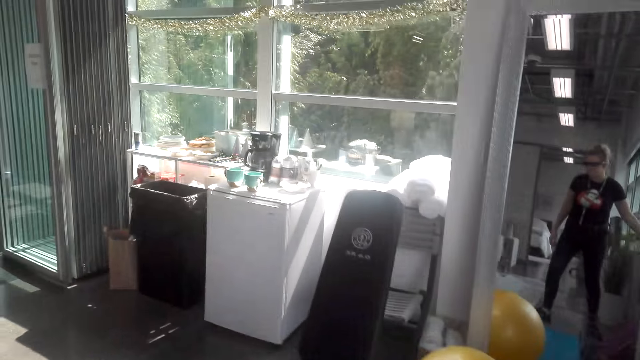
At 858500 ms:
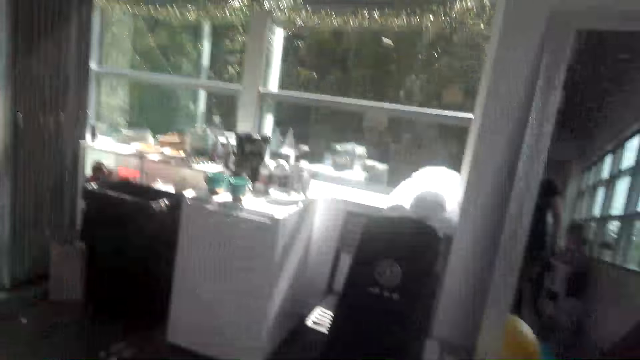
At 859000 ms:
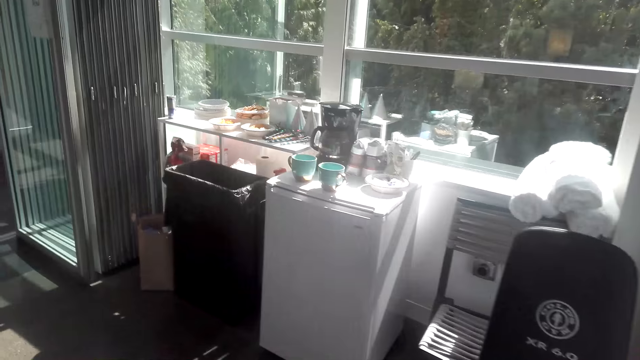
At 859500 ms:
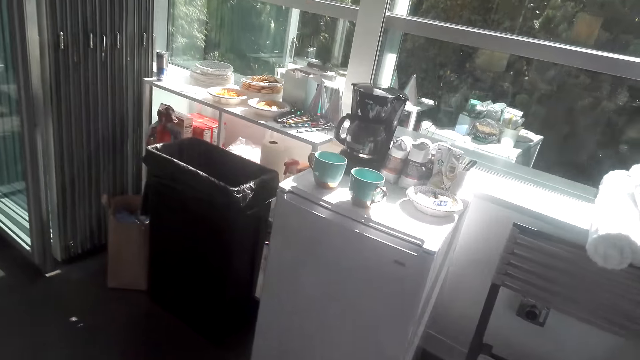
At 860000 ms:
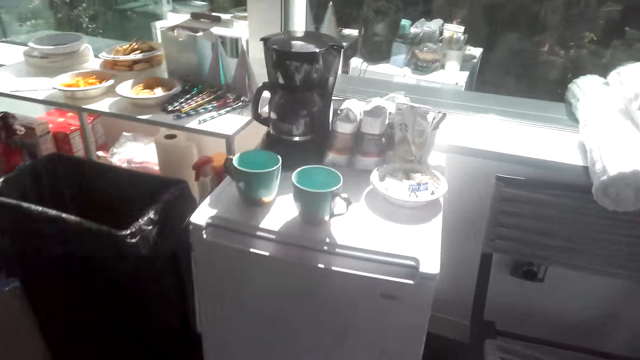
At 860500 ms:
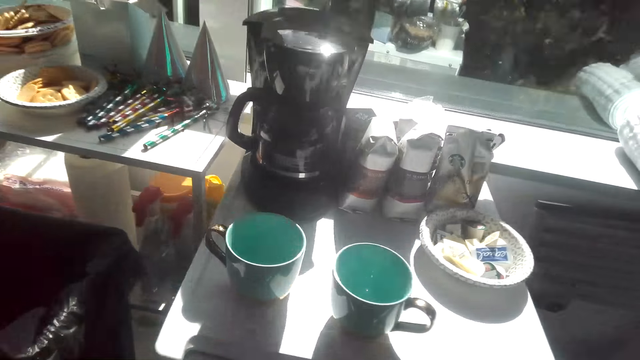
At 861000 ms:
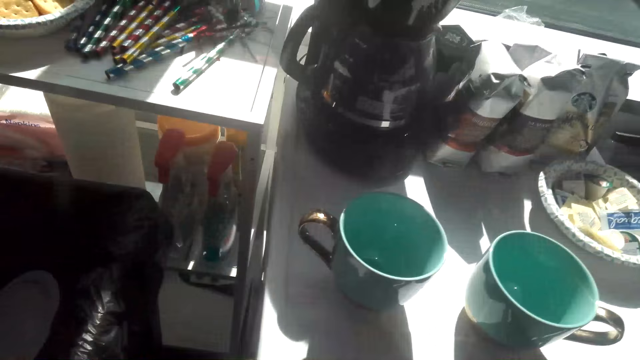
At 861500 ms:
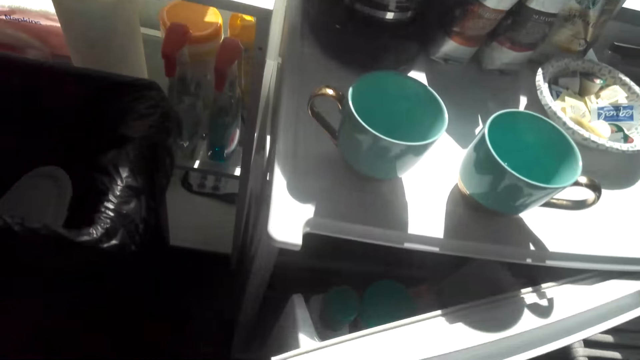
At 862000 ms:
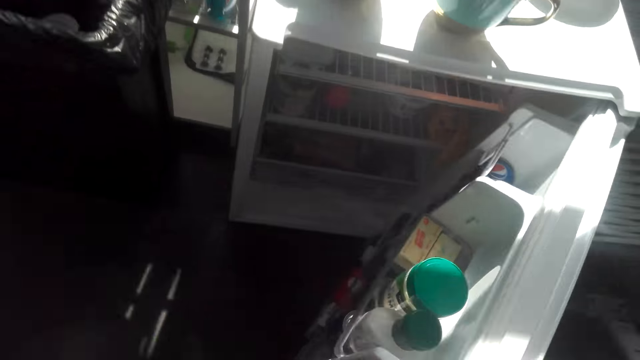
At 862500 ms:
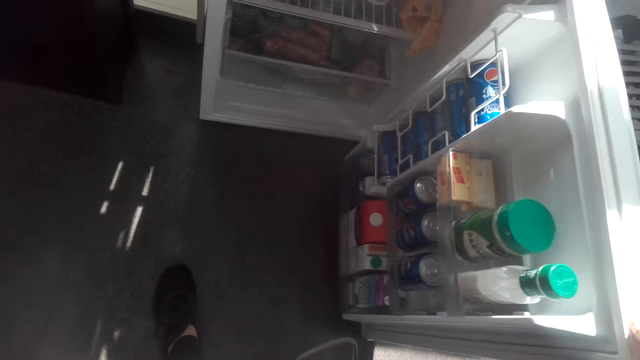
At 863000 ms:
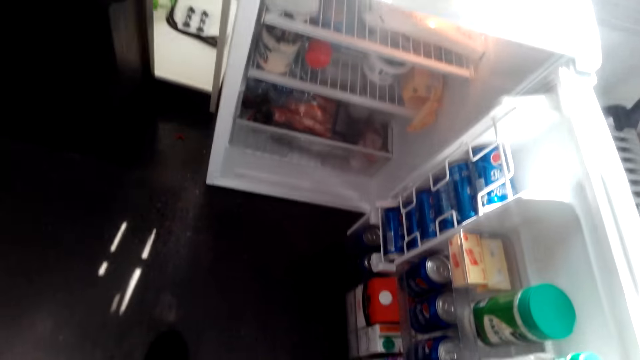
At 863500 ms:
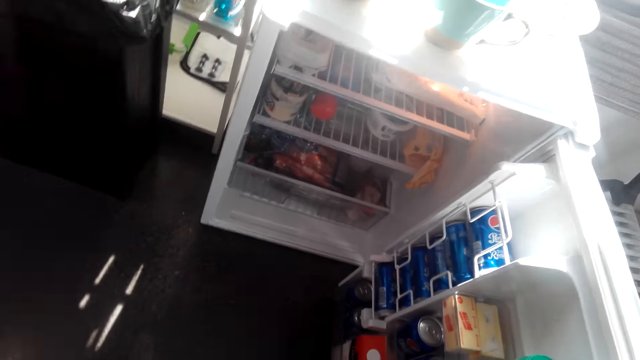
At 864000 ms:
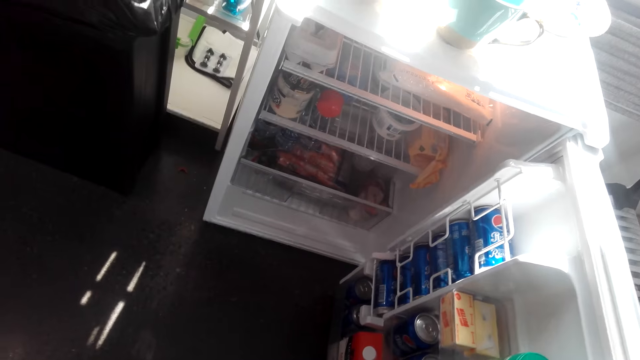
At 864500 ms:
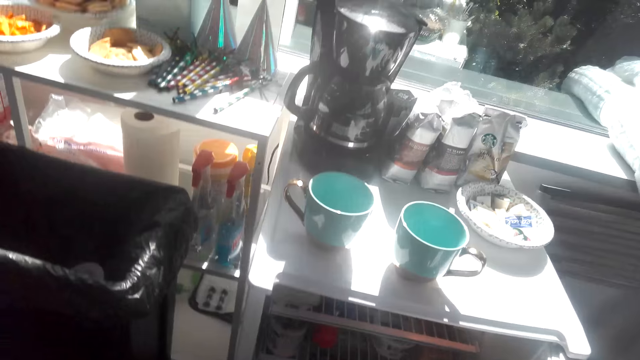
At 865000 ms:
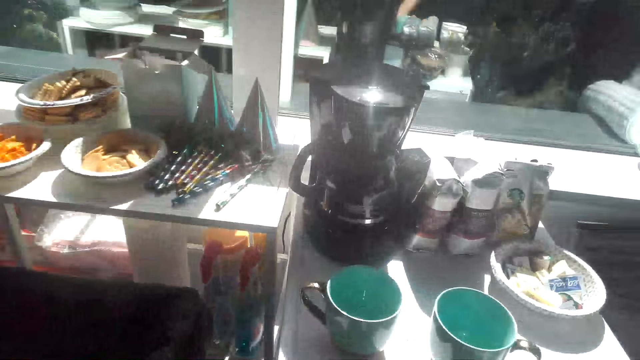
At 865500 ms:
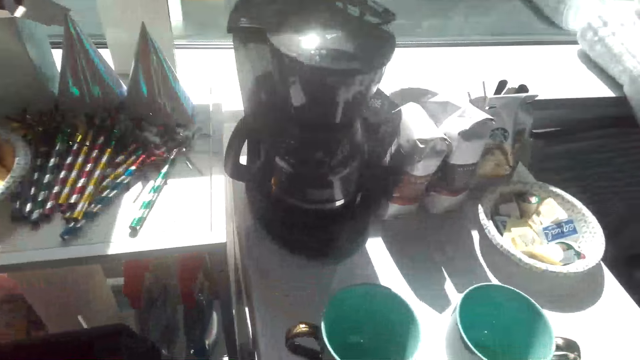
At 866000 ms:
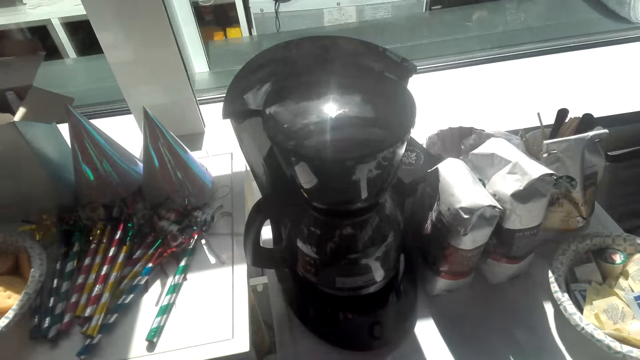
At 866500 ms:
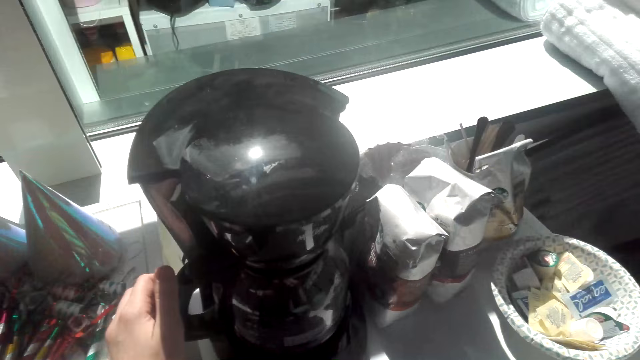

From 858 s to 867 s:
The camera wearer opens the fridge.

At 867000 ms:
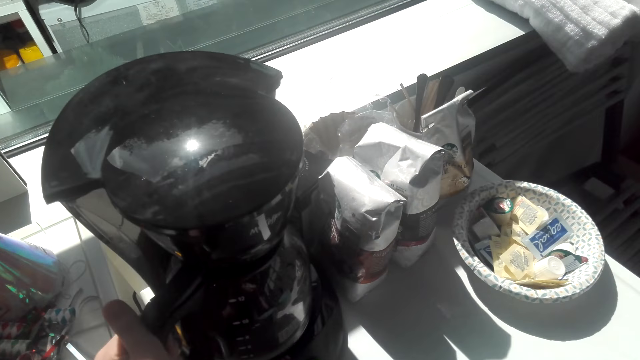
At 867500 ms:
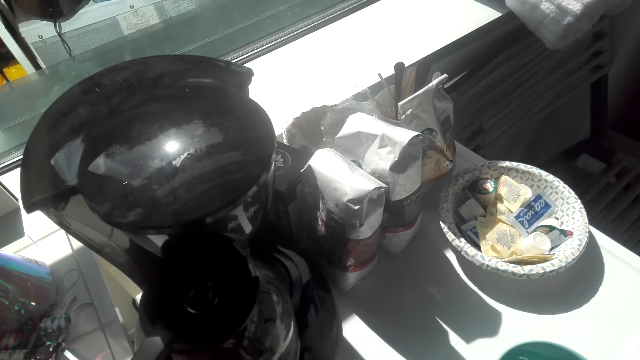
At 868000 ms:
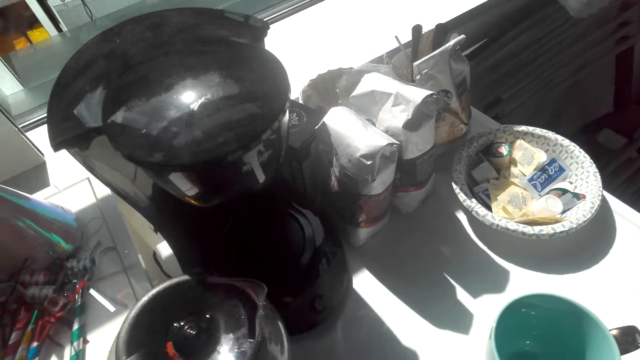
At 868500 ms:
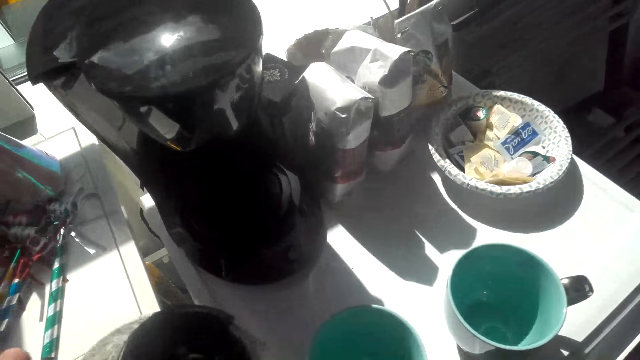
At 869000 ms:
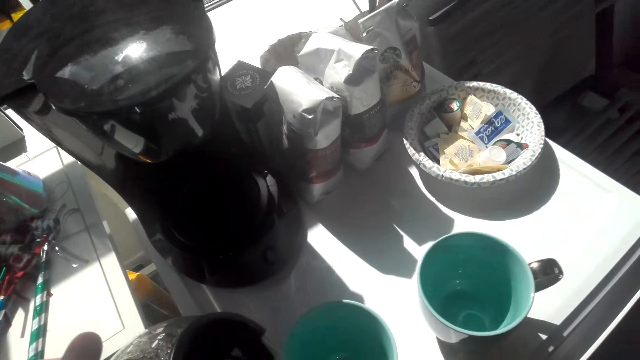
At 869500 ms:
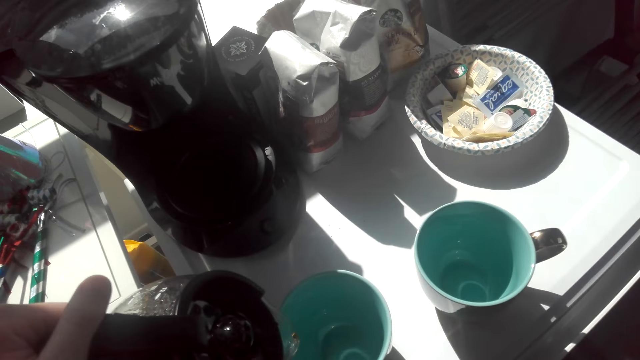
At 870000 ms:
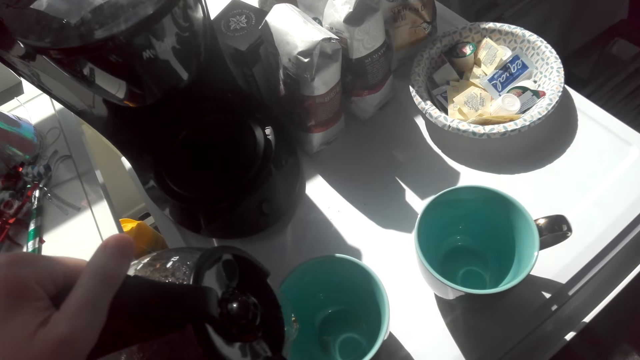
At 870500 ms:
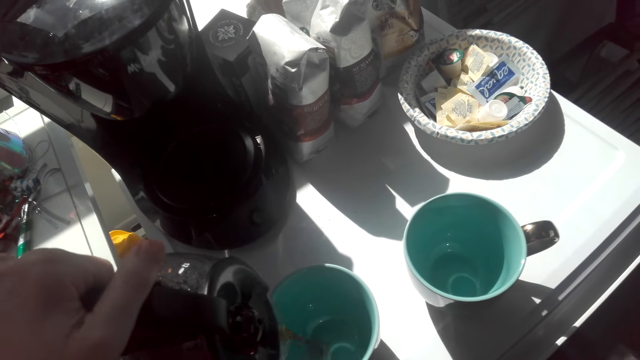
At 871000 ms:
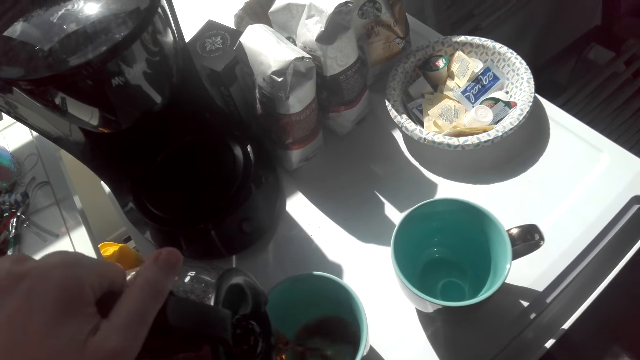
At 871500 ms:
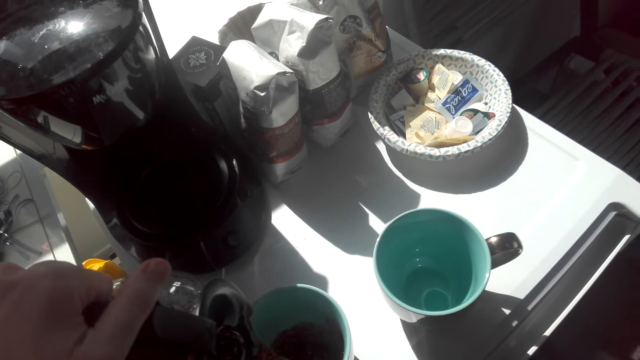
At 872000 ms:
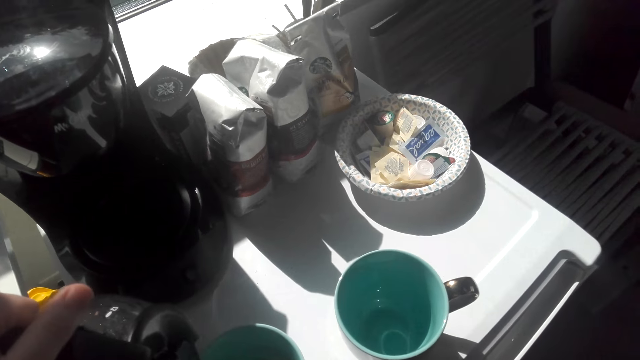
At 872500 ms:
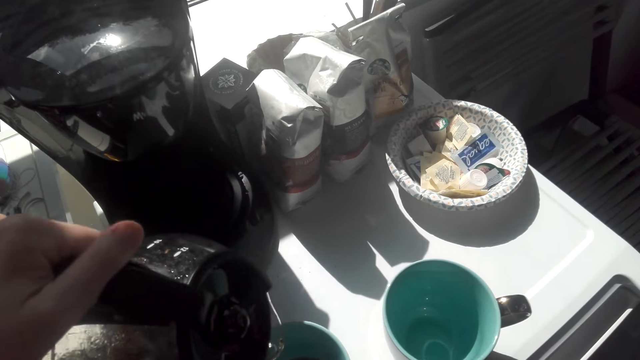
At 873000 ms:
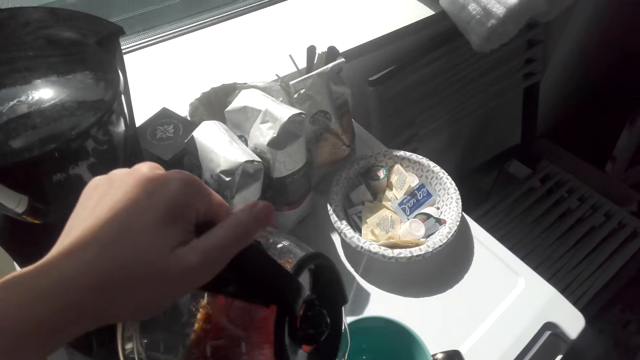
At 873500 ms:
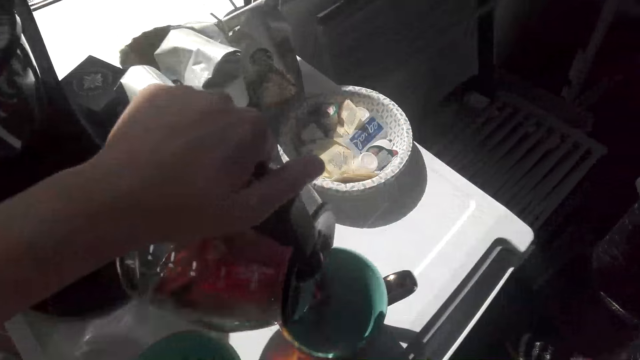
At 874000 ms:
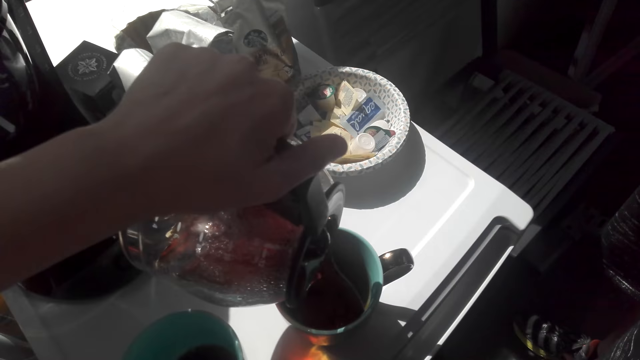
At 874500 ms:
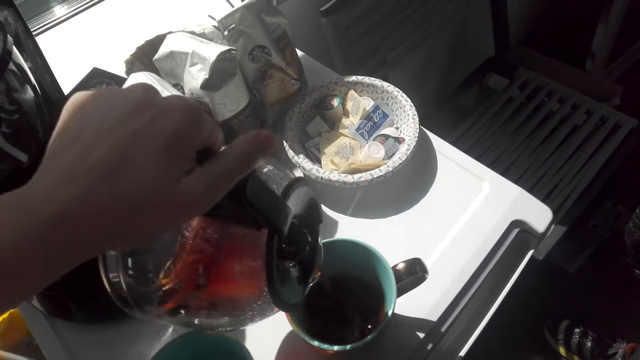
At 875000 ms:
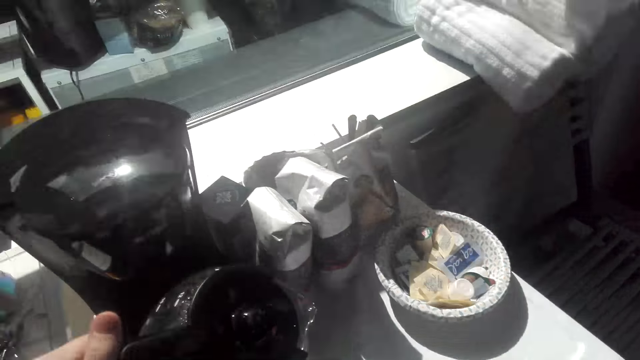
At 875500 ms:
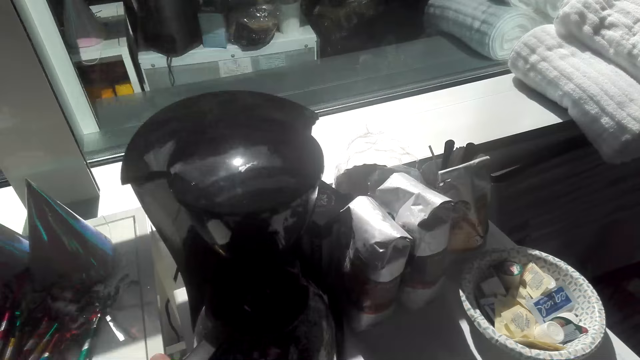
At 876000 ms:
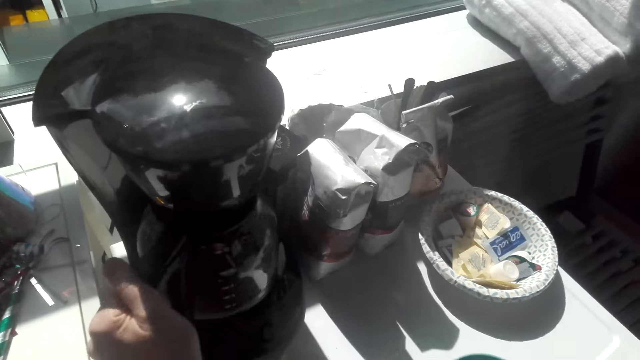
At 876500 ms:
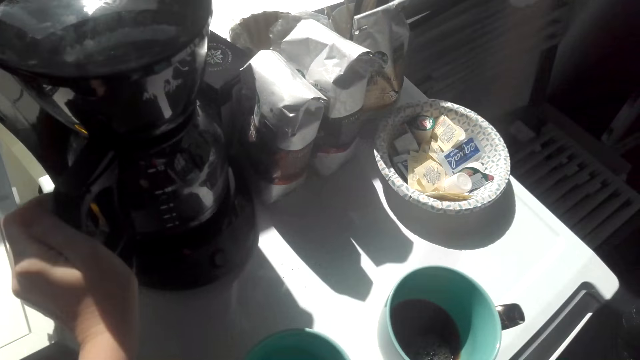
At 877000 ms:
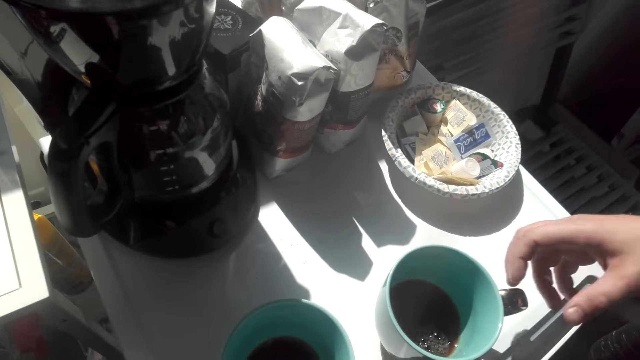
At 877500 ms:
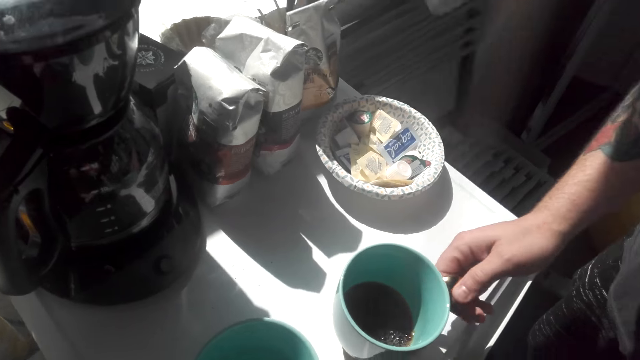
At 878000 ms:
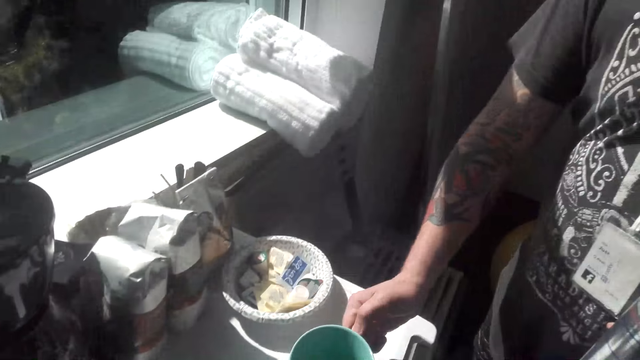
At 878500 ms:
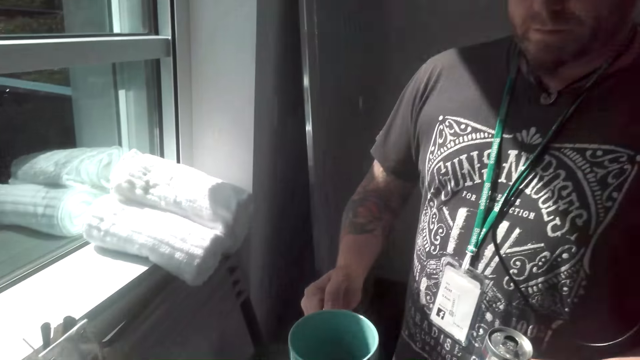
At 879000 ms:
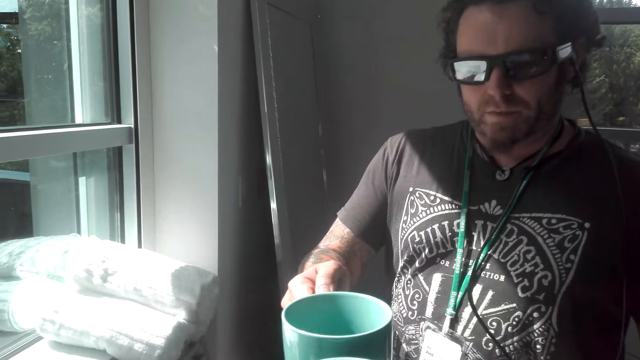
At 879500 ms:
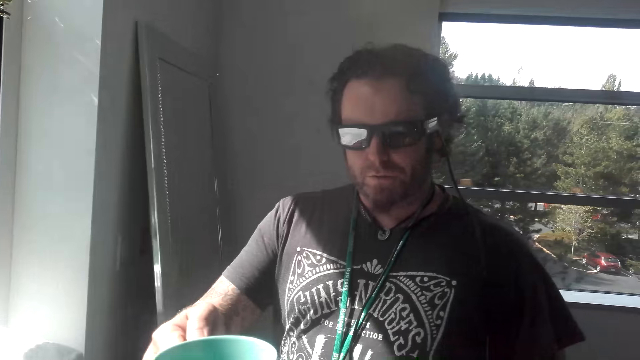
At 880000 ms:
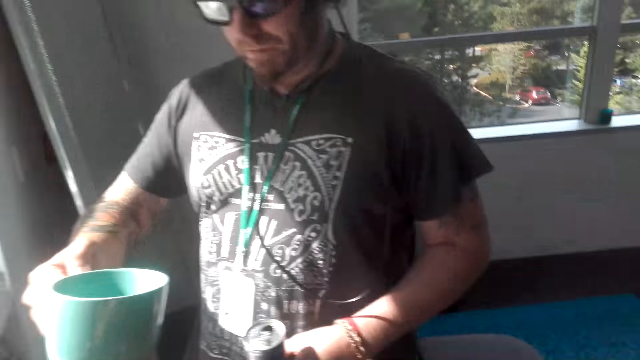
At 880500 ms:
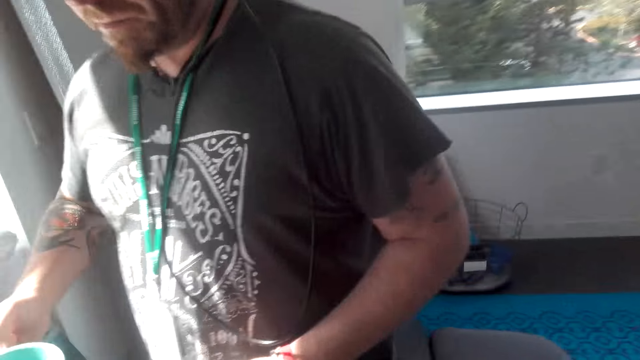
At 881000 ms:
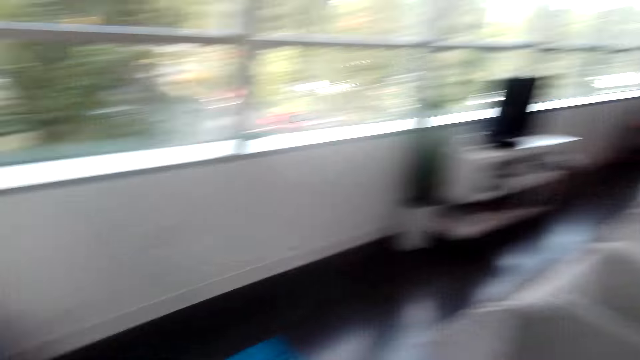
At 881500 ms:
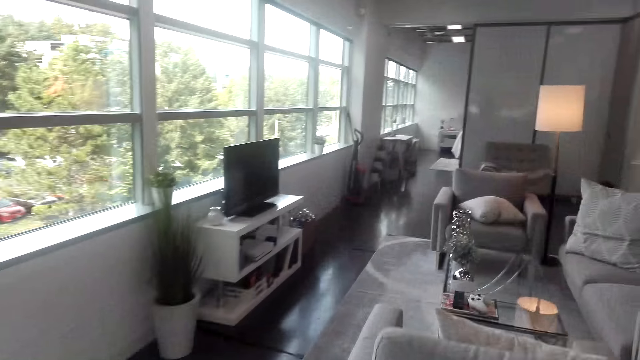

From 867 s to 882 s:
The camera wearer removes the glass carafe from the coffee maker. They pour coffee in the cups. They return the glass carafe on the coffee maker. A man takes the mug from the table. The camera wearer cheers with the man.
